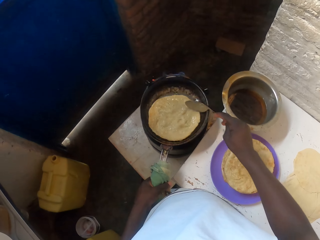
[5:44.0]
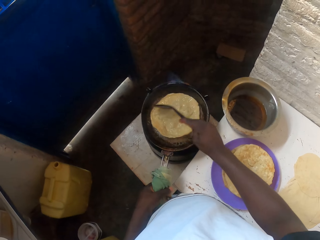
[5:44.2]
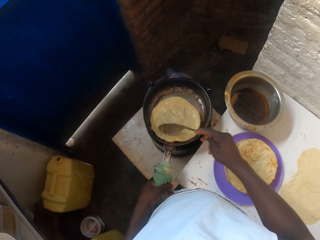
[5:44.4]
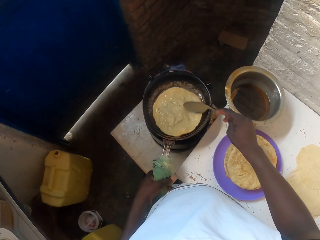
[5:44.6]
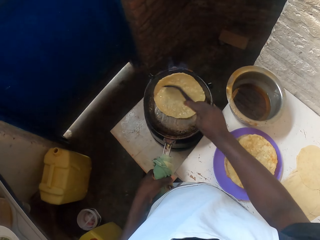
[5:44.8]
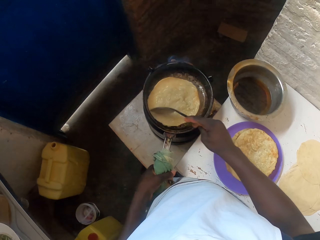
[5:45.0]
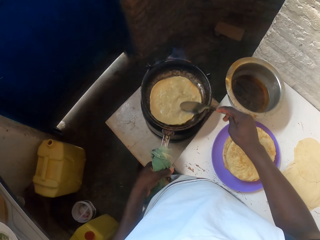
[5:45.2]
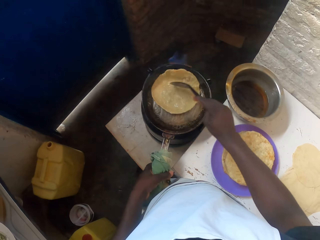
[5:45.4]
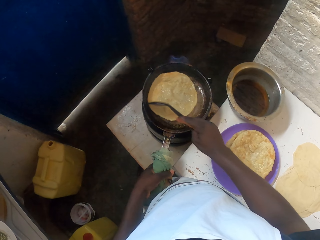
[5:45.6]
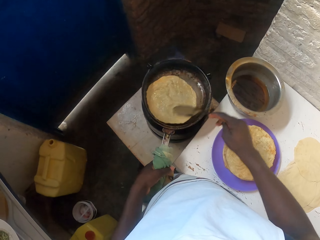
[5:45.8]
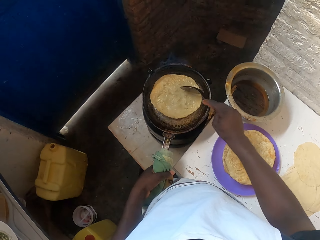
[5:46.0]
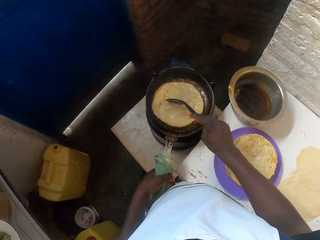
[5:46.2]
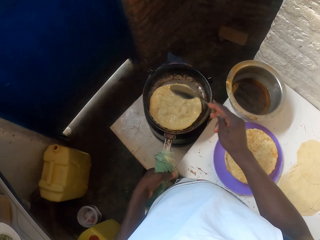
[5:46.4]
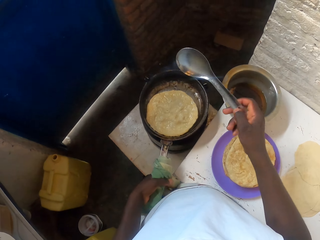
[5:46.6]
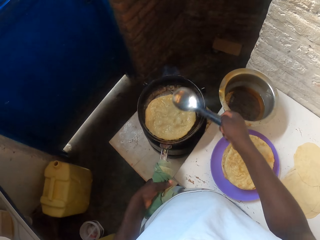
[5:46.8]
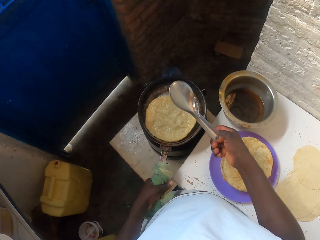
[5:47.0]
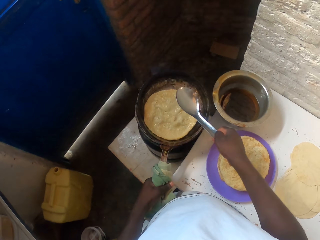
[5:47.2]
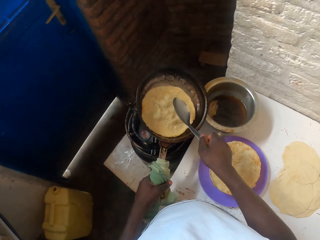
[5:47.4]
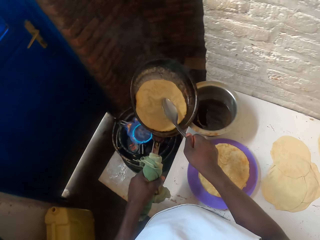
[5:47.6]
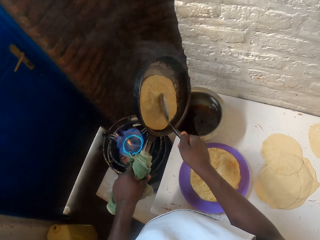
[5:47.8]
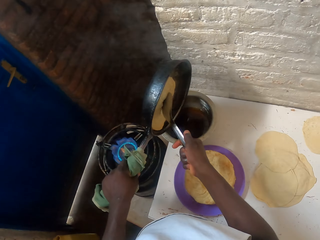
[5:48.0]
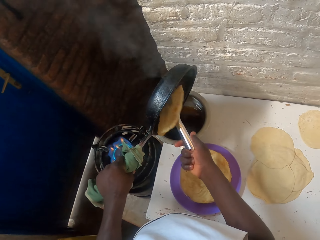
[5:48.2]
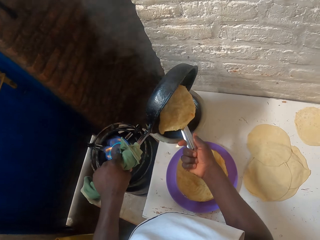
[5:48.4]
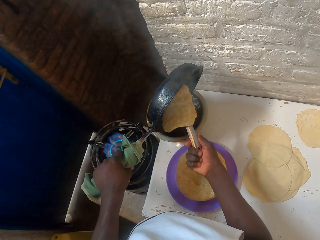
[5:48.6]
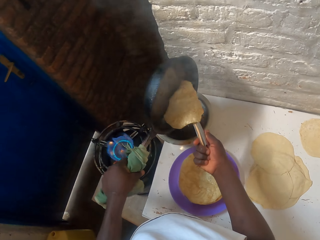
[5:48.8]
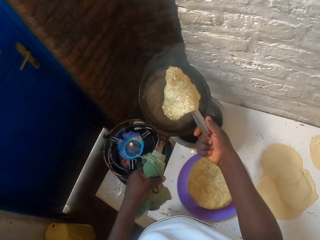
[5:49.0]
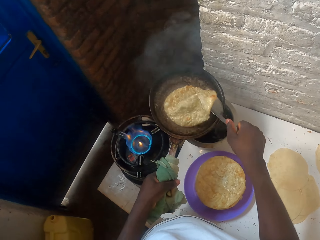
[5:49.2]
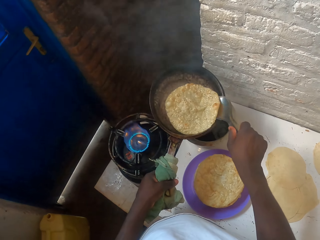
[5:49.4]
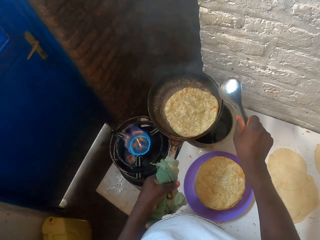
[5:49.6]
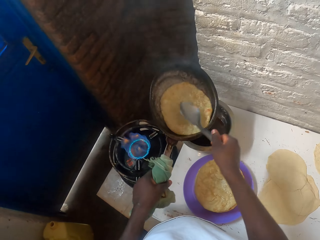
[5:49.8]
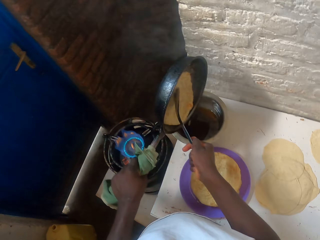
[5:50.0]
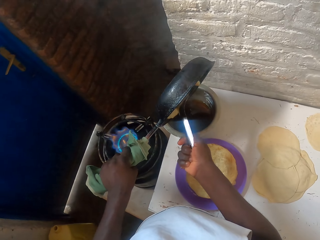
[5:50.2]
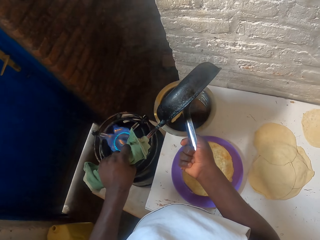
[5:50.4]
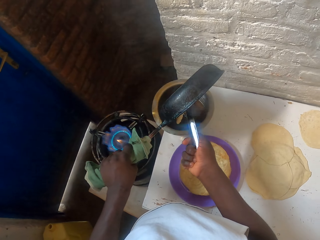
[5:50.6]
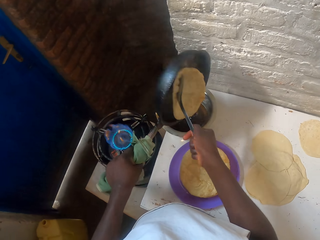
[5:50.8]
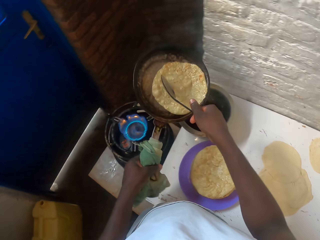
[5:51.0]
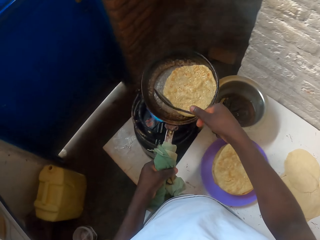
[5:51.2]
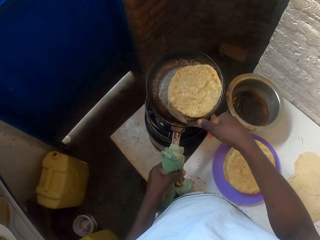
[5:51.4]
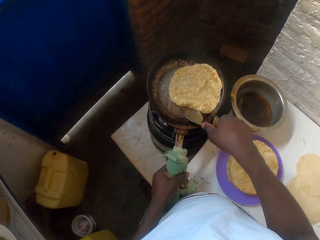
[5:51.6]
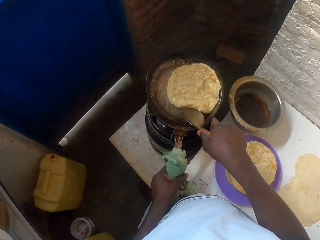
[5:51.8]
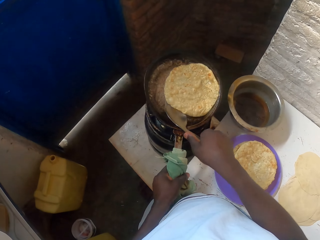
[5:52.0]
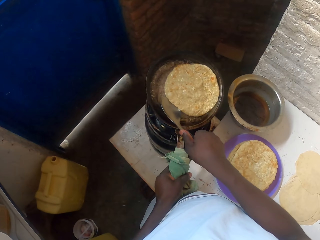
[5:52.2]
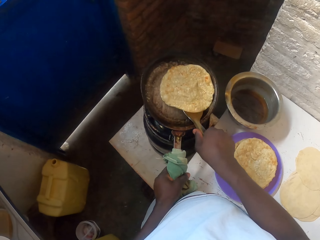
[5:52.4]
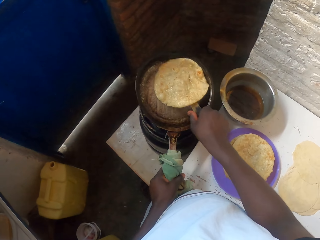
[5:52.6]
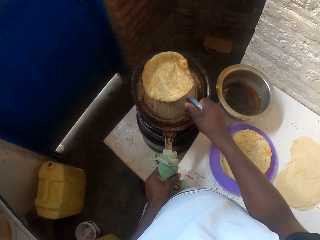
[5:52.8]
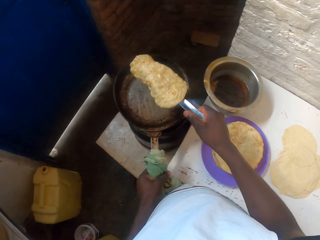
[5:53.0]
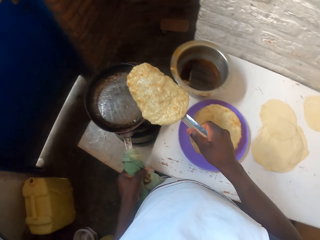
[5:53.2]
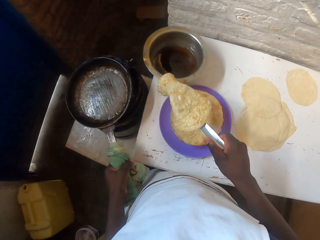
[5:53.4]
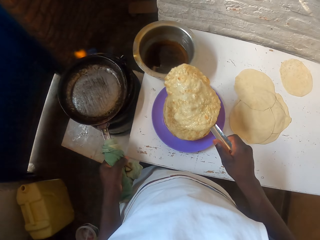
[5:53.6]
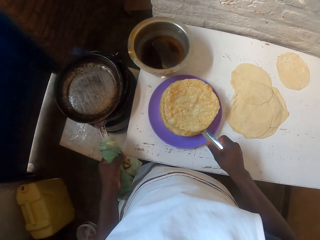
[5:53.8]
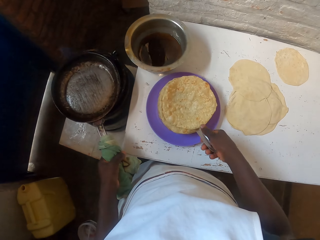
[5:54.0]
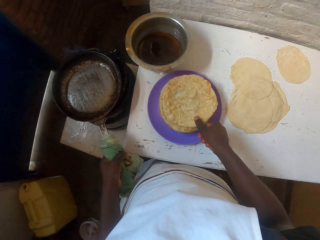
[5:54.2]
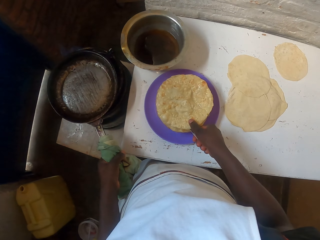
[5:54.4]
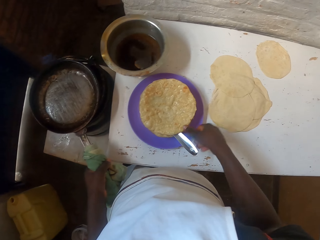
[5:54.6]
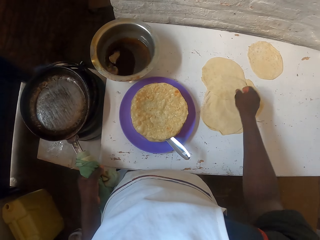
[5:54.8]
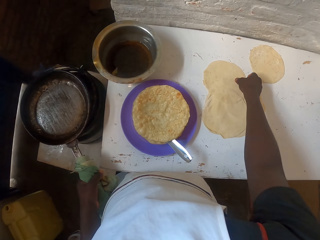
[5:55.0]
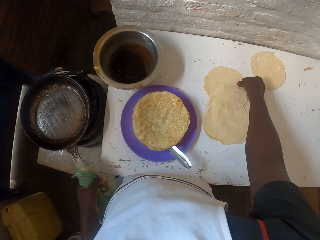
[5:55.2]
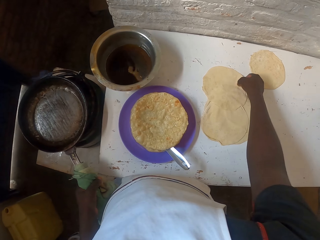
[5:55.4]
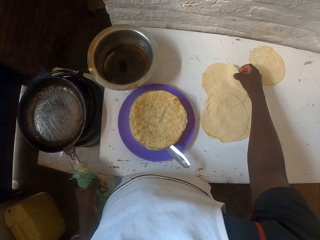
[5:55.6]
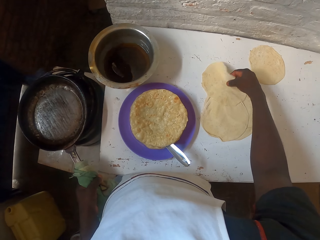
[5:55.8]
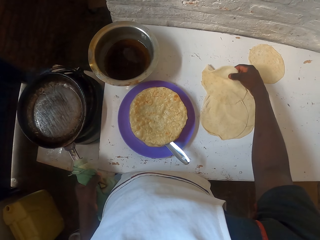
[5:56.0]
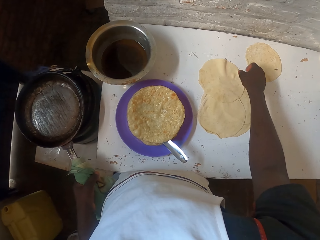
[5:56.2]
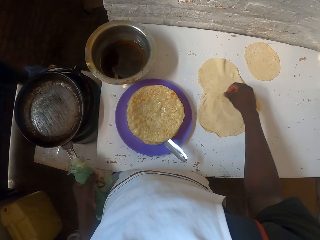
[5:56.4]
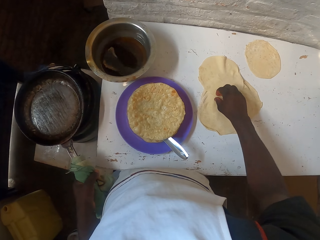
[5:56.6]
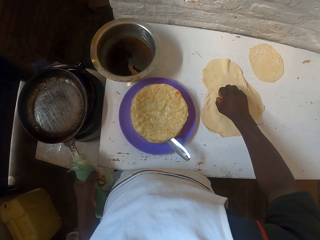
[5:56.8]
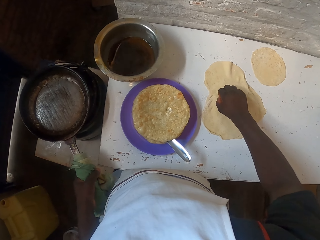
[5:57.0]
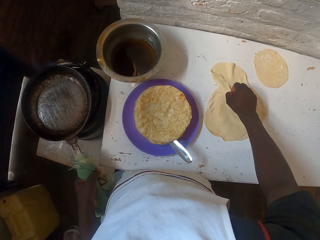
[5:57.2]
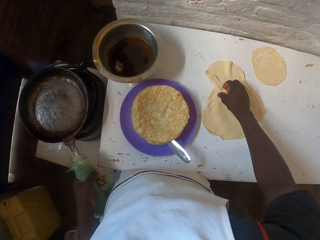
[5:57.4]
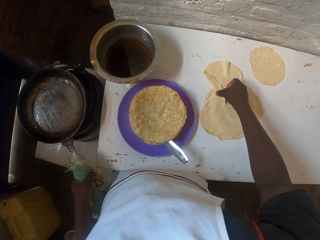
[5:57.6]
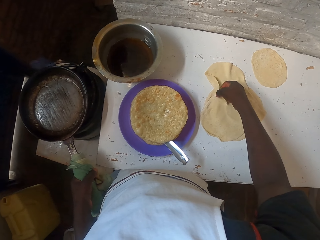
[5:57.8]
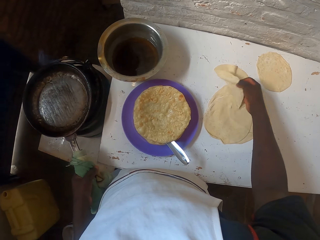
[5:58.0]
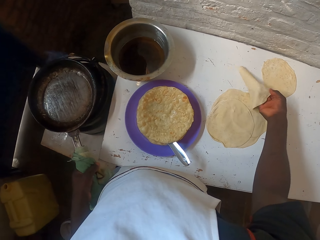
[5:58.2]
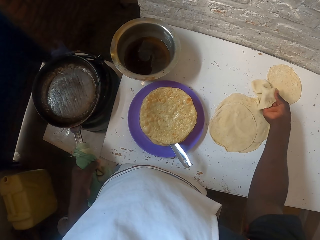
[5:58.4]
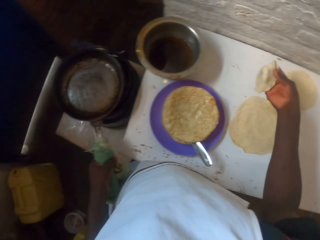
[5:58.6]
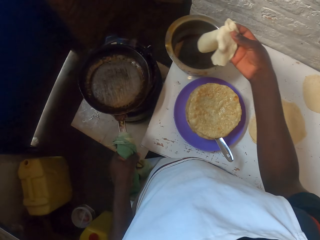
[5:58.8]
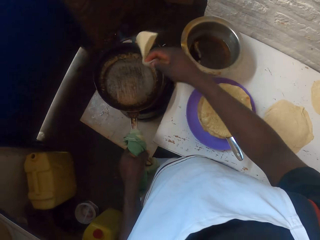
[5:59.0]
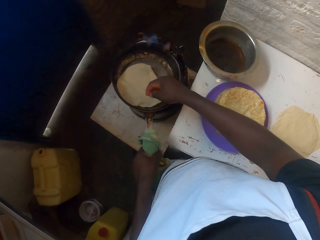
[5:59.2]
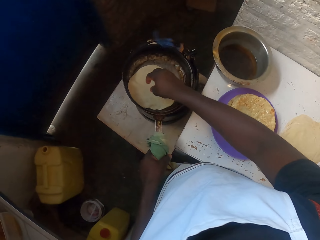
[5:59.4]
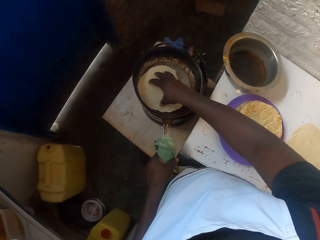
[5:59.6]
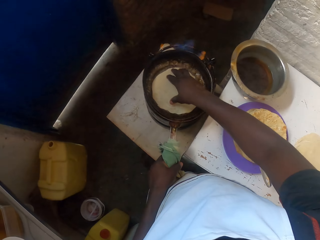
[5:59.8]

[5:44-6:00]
The camera wearer drains extra oil on a frying pan into a cooking pot. They place a tortilla on top of other tortillas on a plate. They place a rolled dough on the frying pan.

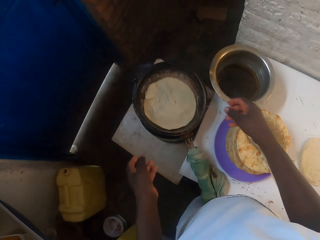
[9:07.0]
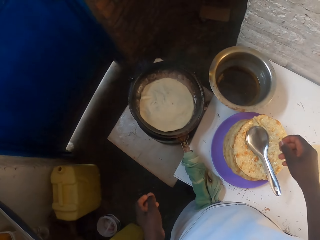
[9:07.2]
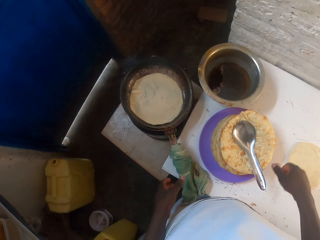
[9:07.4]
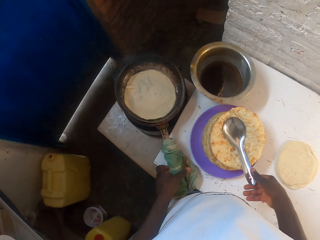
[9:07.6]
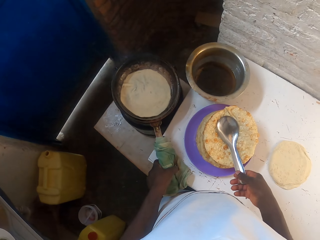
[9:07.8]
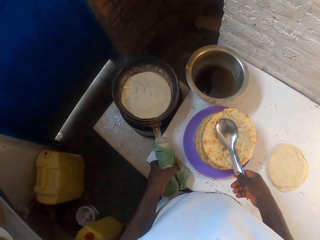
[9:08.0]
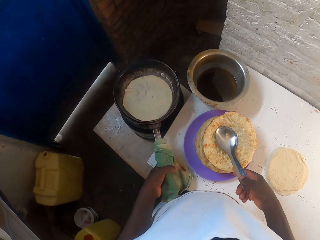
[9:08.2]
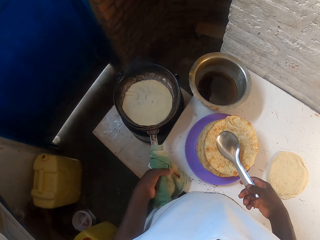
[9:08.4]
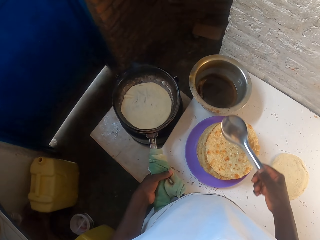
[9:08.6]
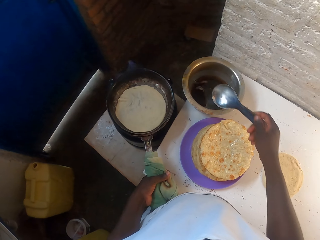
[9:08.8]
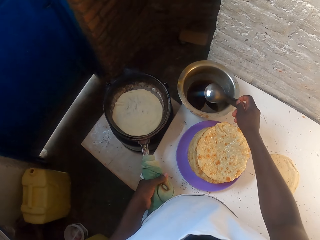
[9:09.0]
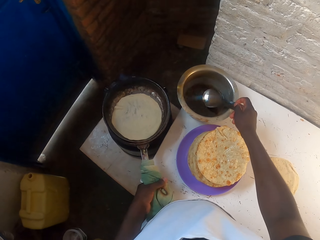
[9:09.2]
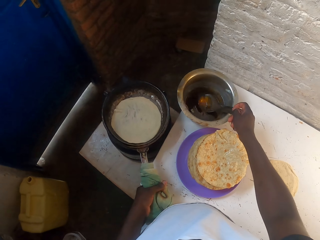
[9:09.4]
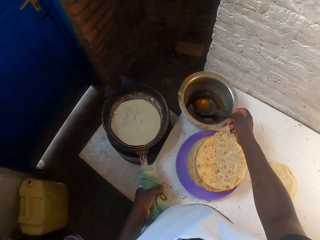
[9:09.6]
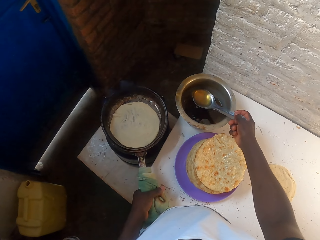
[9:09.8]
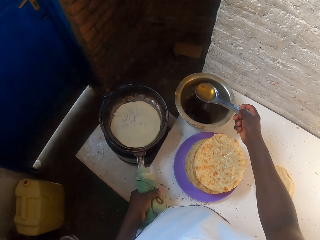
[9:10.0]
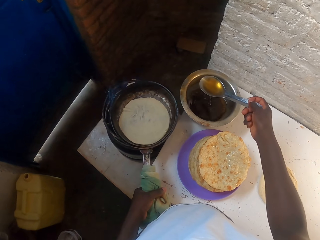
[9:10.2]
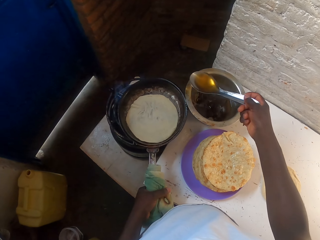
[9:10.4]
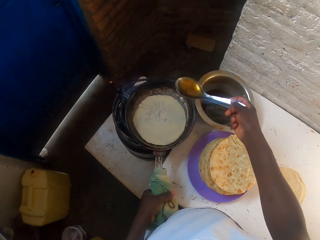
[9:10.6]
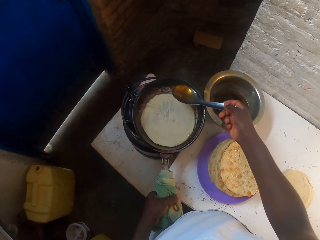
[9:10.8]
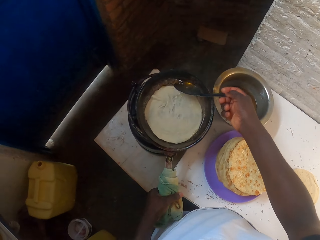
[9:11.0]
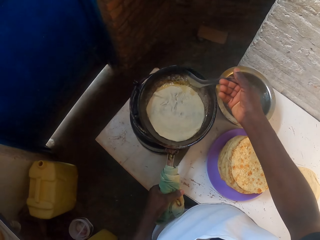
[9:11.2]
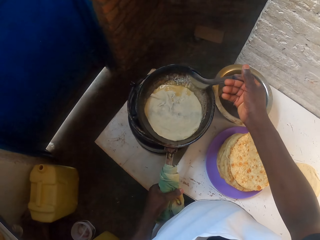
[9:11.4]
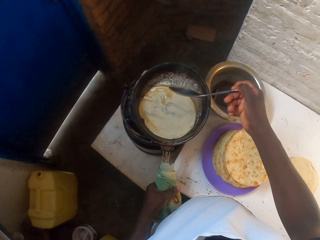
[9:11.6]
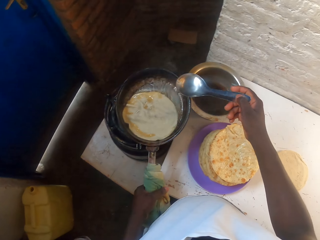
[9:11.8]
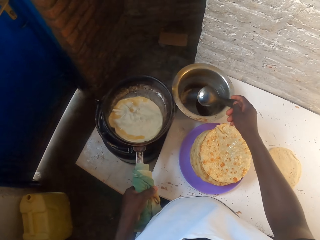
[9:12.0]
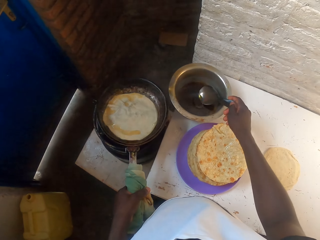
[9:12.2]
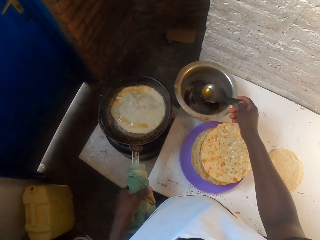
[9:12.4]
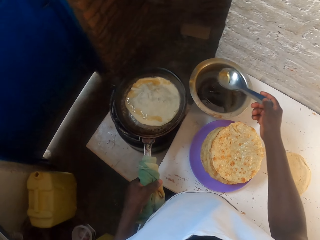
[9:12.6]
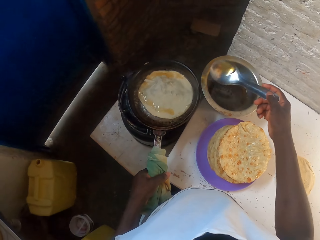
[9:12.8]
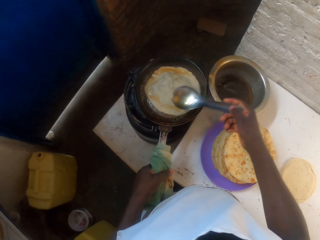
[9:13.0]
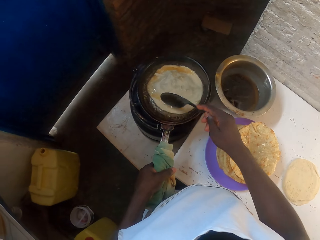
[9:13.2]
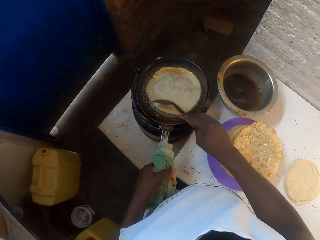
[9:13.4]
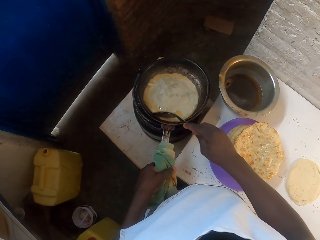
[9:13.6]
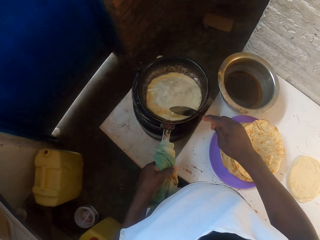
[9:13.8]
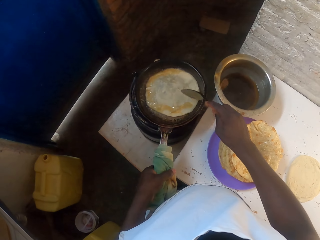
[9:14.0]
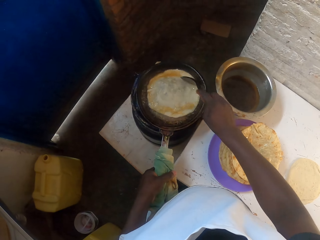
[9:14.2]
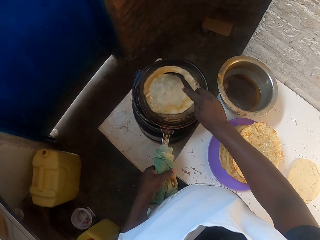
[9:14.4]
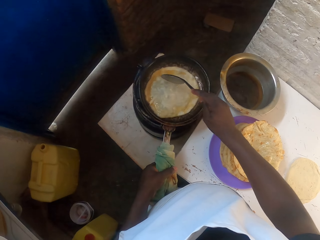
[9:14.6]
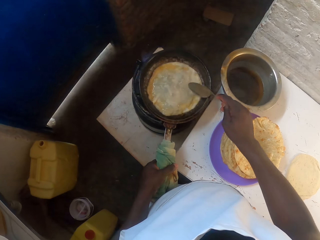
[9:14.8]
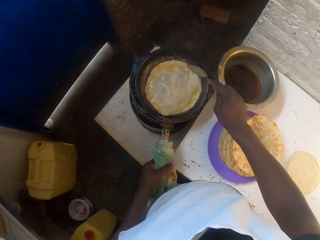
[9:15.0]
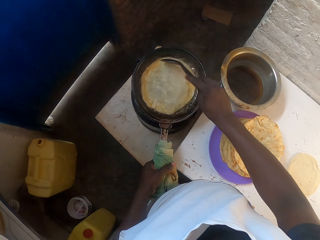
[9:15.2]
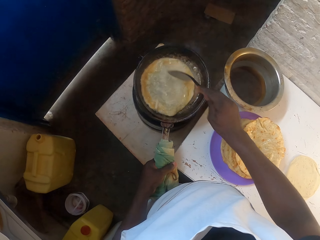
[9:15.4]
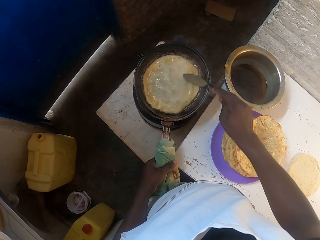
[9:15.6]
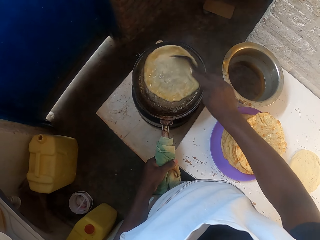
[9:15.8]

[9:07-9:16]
The camera wearer fries a tortilla.
